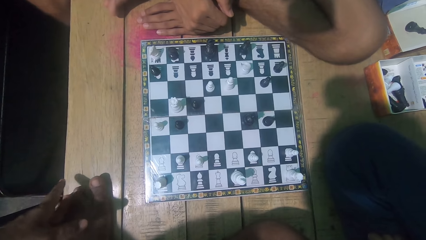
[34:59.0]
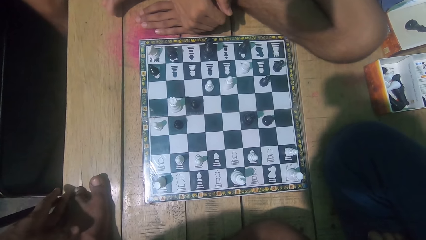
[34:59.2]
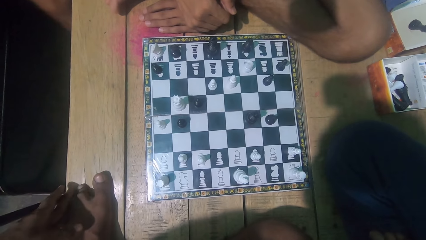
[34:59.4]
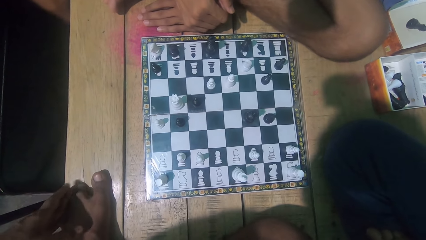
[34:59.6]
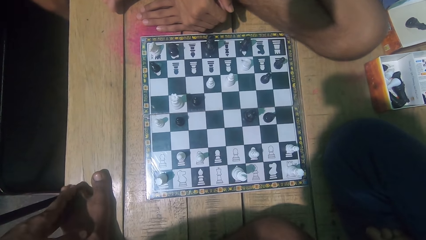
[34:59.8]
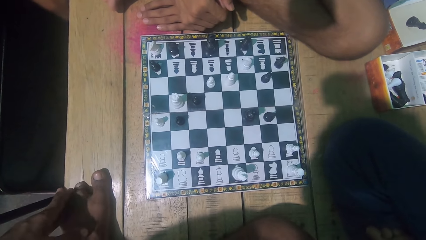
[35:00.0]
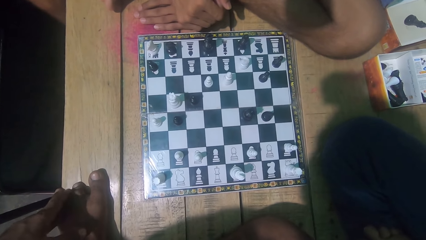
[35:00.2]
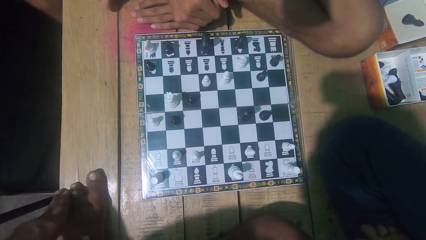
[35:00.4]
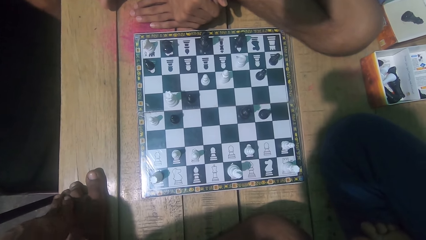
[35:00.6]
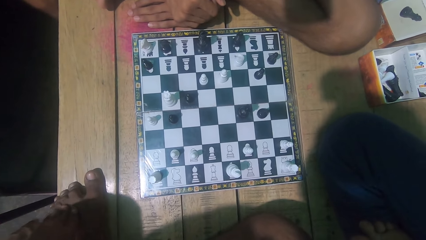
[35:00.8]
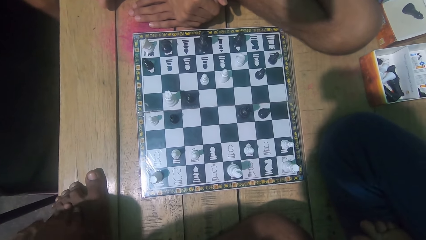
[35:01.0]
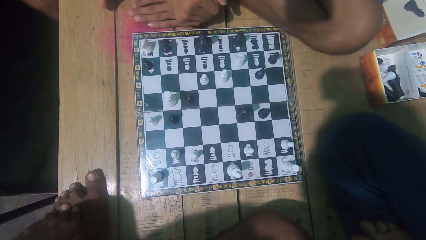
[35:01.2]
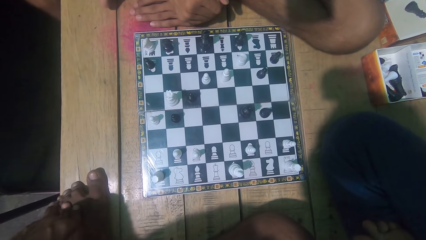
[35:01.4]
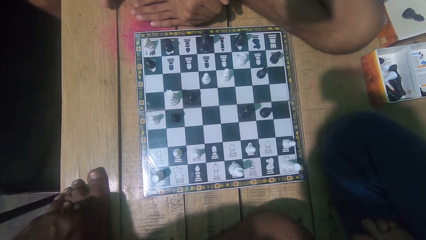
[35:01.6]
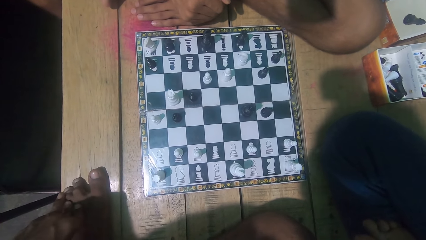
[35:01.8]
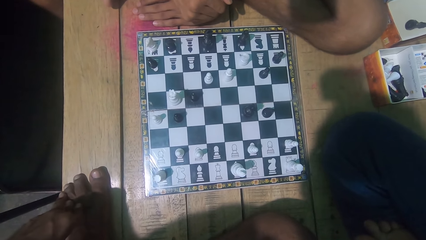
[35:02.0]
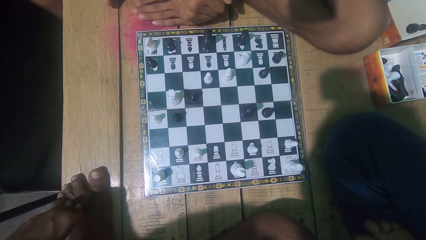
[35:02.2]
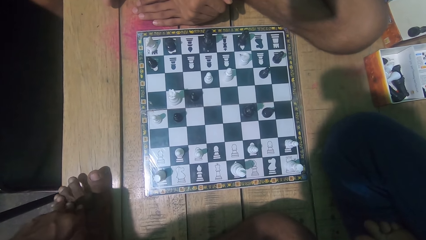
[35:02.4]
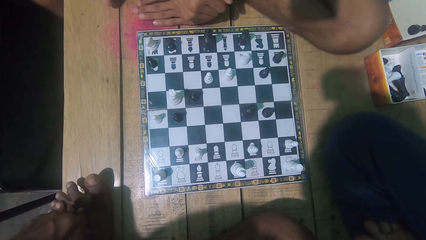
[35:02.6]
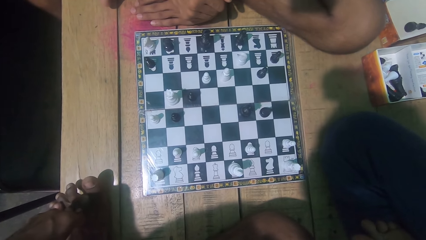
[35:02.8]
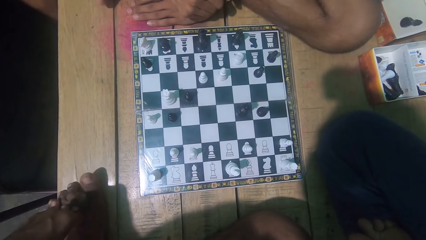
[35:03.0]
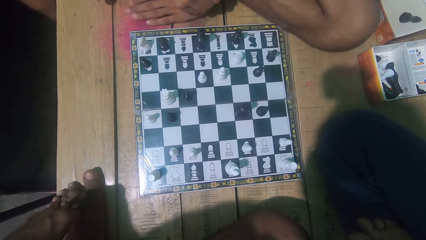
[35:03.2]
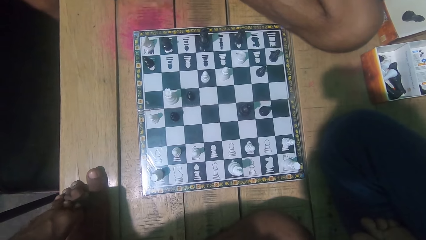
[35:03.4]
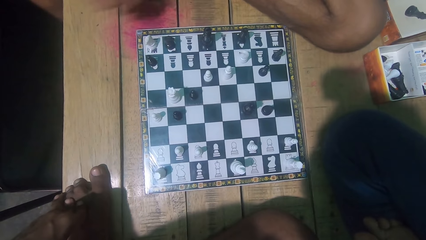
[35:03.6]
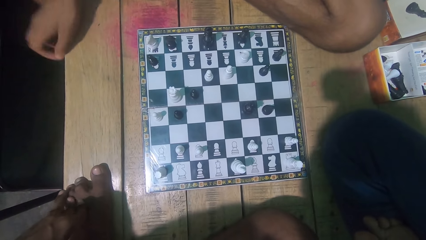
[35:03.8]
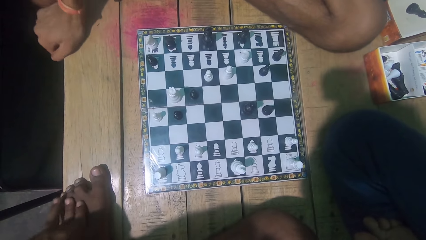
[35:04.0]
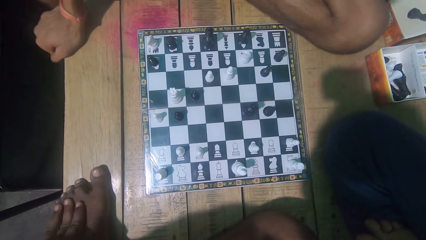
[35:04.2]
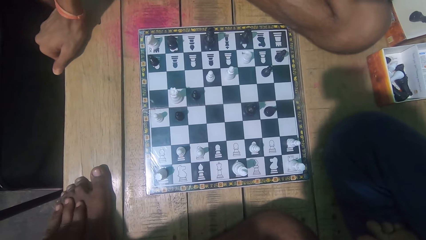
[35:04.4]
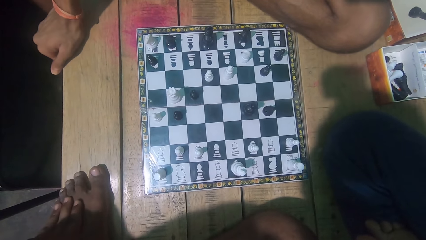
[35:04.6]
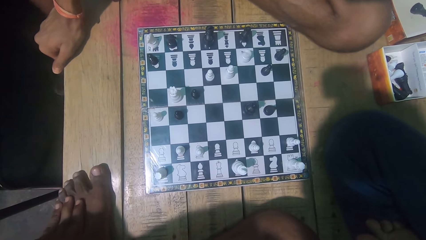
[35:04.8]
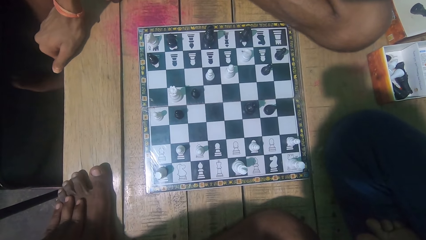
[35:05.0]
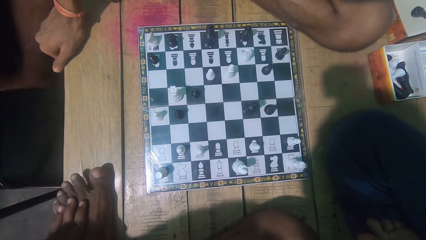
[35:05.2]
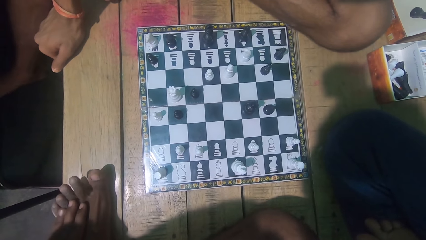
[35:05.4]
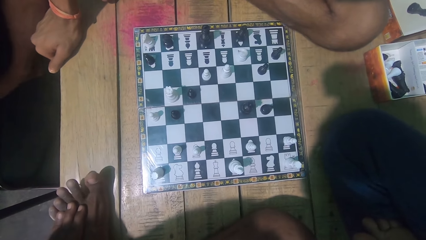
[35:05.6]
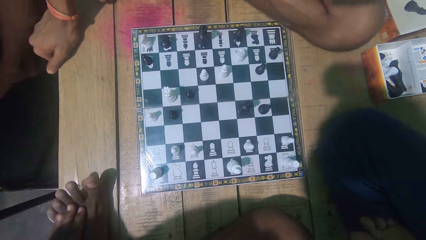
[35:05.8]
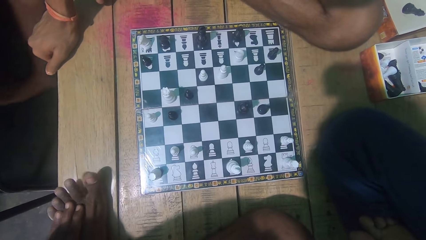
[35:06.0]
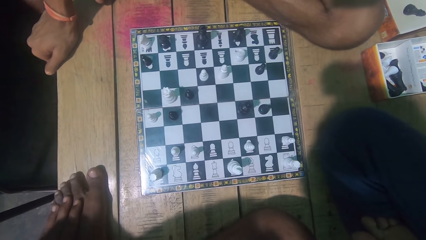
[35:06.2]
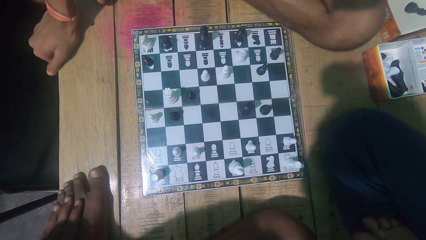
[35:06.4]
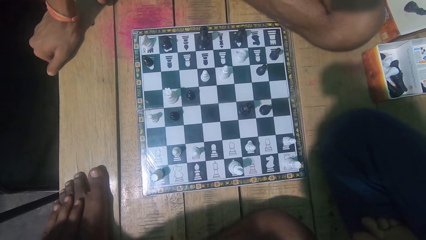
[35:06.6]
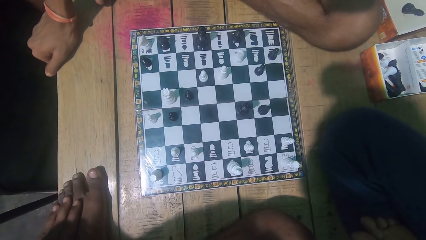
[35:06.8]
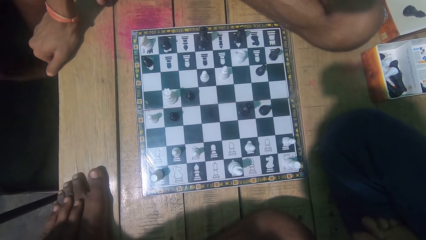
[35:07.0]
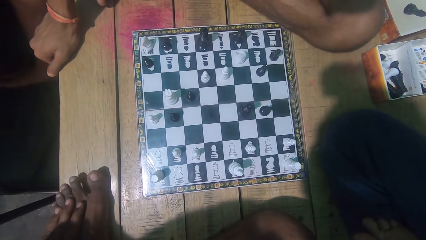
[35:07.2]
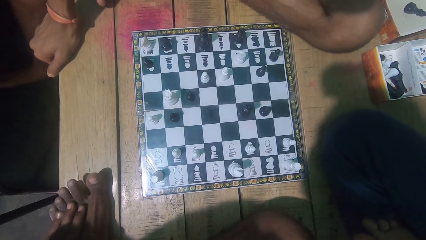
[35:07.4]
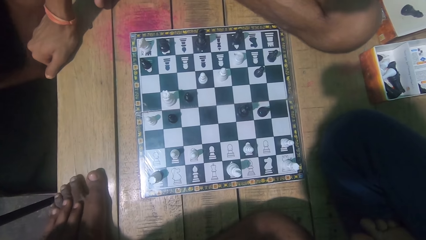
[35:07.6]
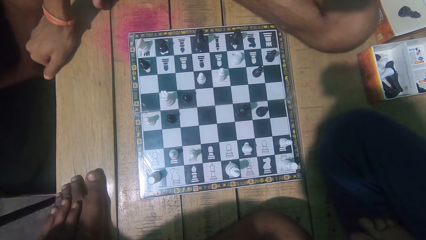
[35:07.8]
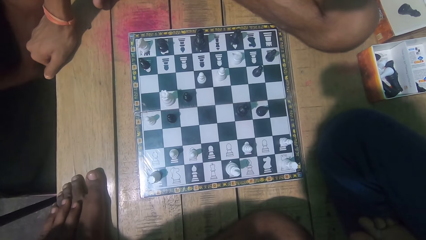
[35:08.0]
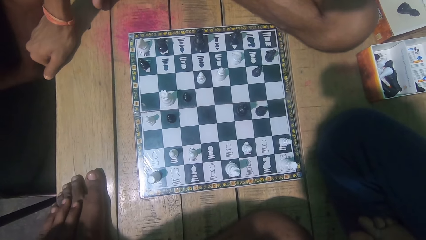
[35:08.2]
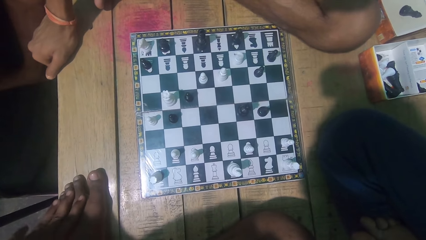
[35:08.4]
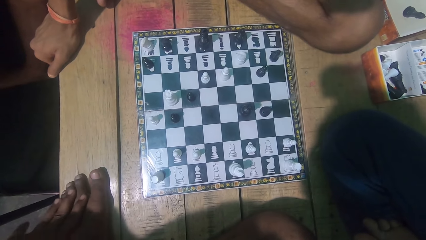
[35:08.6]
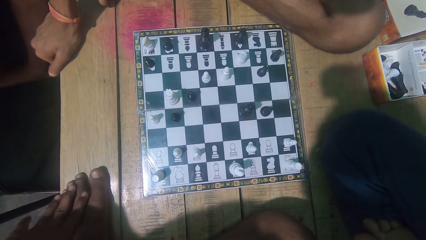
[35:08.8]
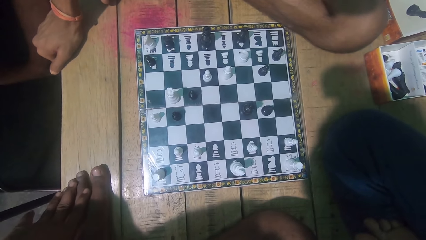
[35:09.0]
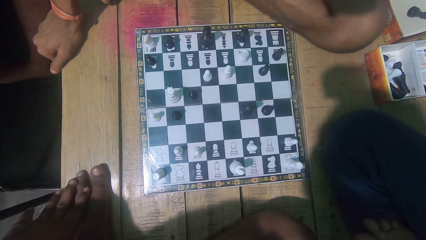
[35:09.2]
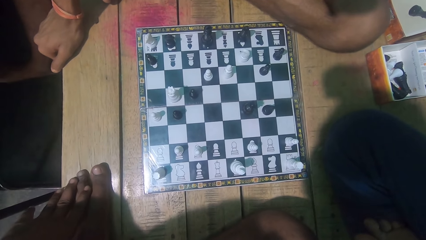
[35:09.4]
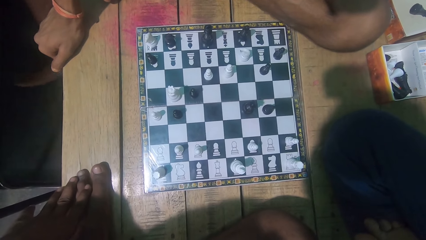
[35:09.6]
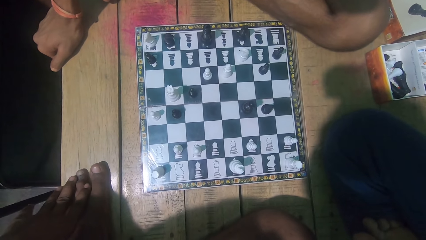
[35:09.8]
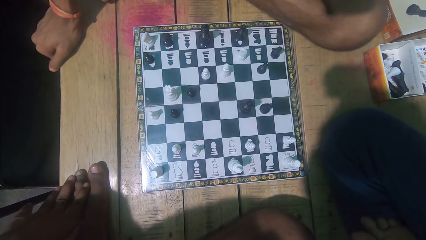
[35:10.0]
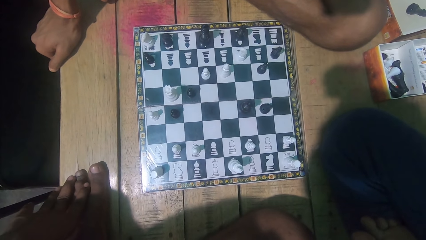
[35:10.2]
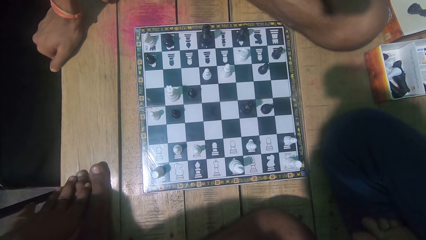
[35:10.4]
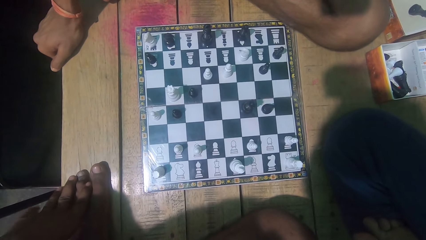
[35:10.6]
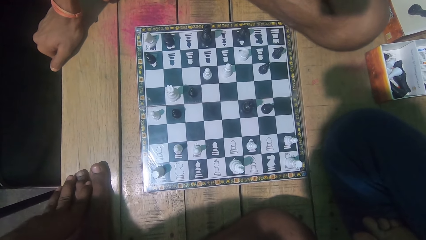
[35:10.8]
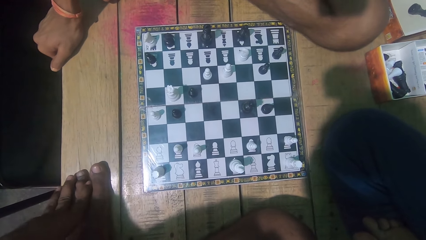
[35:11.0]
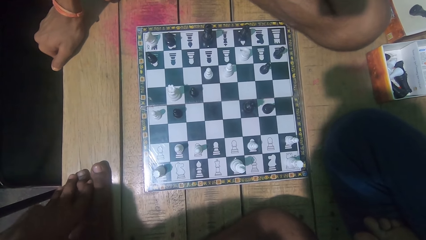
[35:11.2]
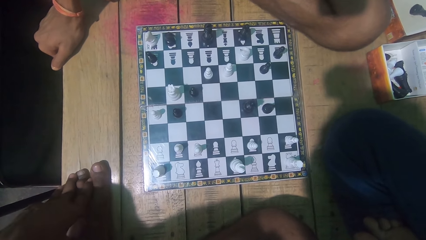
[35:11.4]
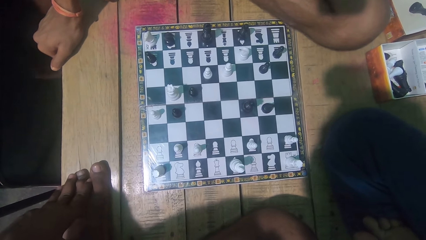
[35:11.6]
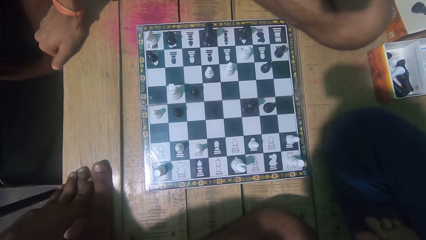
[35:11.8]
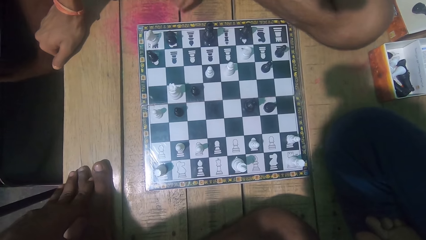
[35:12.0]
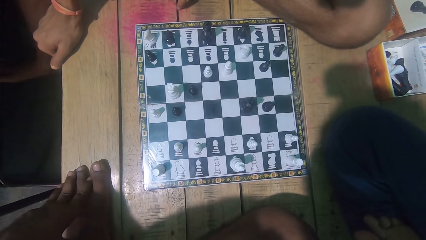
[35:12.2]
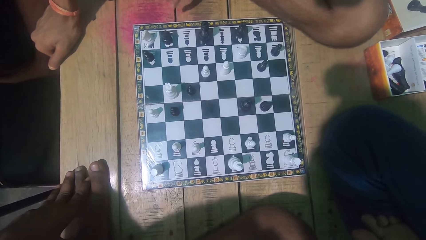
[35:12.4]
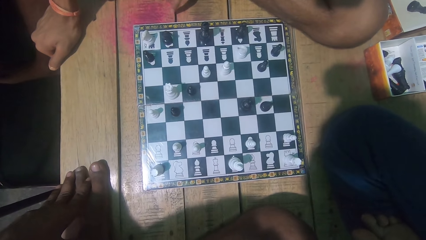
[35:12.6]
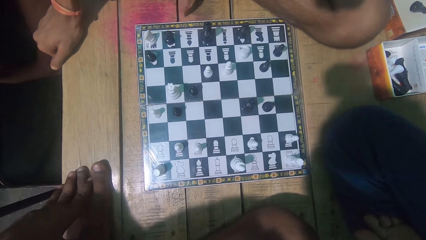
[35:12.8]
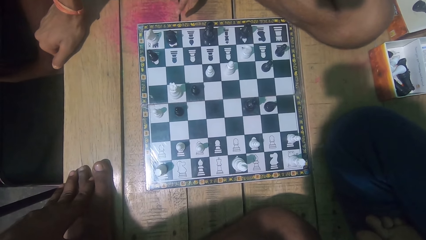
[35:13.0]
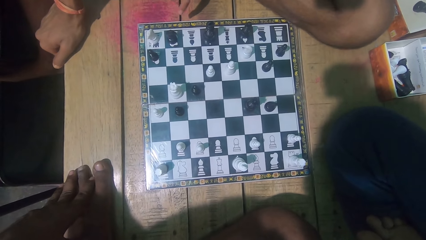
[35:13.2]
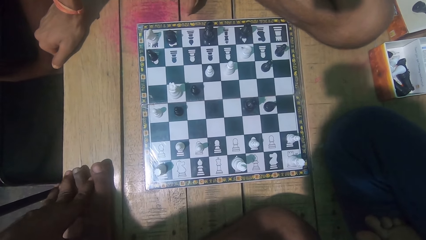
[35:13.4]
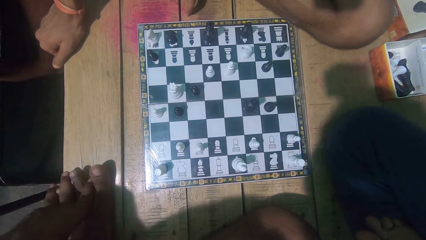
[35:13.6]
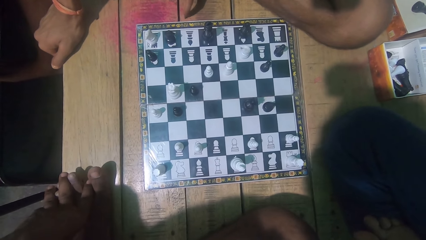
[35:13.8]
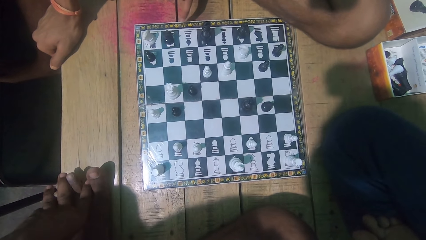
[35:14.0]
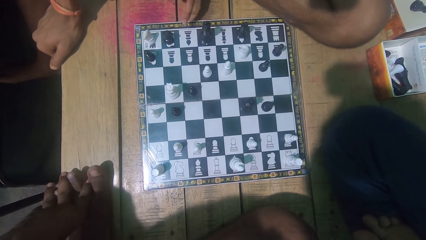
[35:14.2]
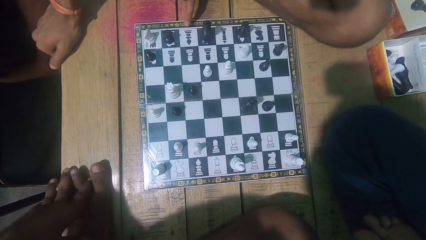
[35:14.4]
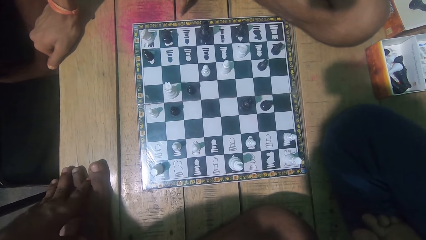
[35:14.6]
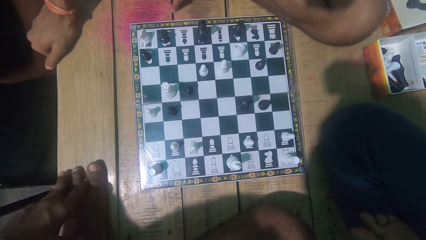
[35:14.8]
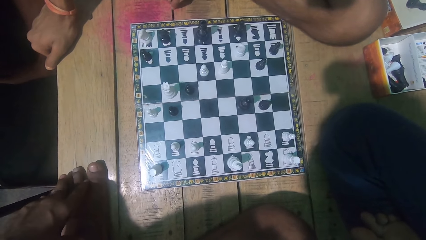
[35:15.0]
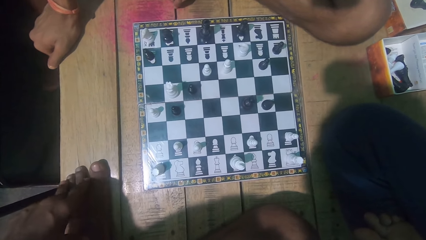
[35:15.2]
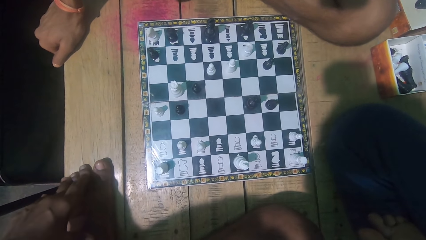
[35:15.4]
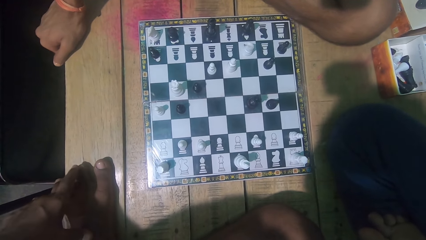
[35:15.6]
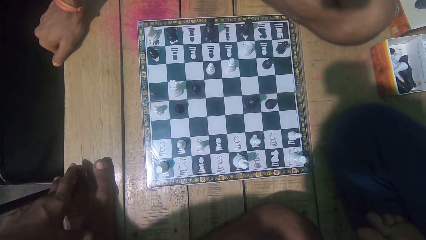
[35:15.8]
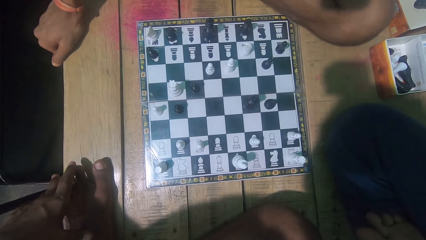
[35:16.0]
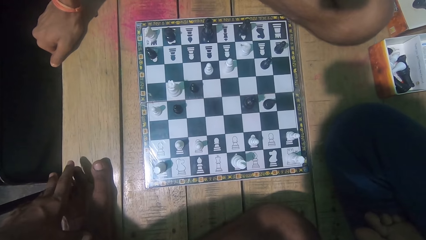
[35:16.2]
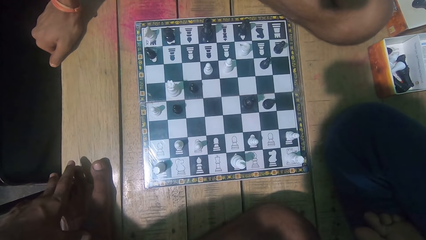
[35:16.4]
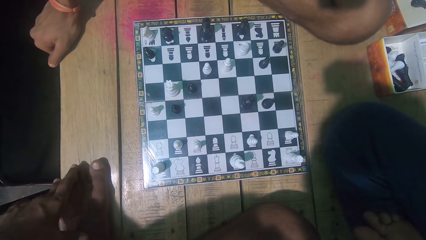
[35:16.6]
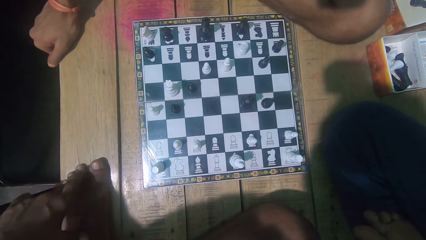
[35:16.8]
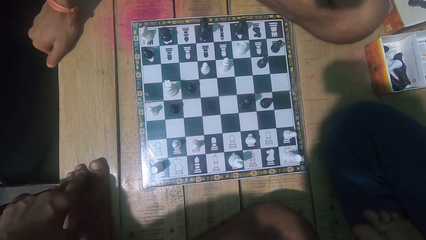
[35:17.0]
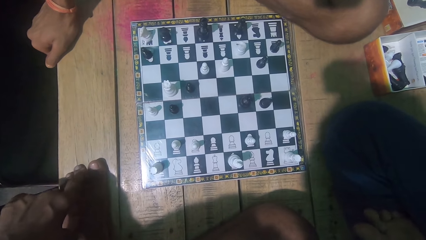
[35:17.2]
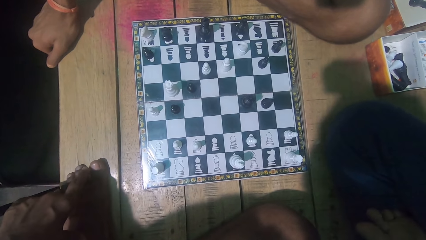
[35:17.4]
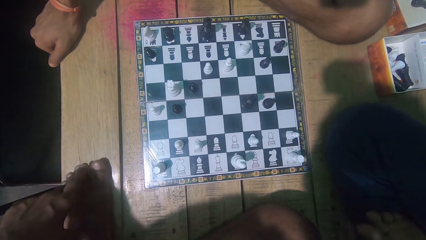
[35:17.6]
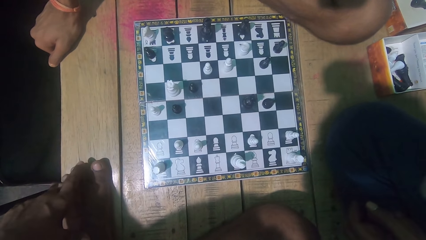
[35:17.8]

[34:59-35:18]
The camera wearer plays with his toe. He converses with a man.
